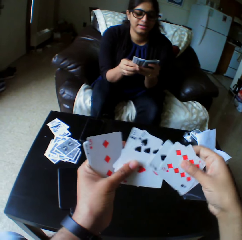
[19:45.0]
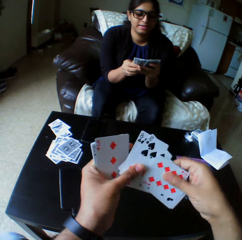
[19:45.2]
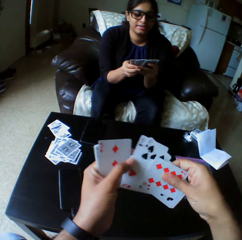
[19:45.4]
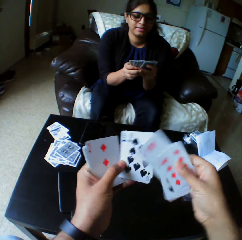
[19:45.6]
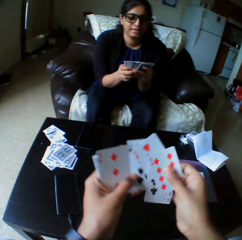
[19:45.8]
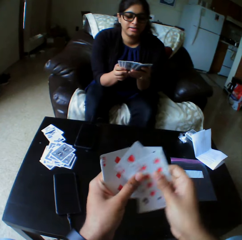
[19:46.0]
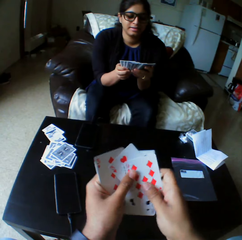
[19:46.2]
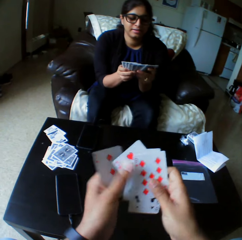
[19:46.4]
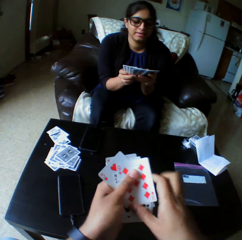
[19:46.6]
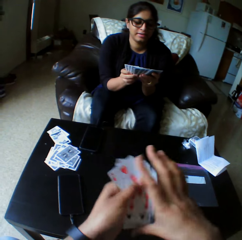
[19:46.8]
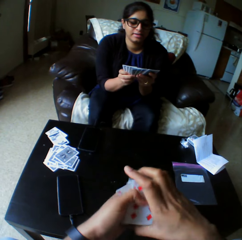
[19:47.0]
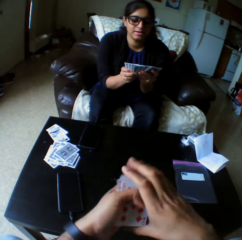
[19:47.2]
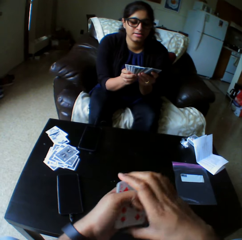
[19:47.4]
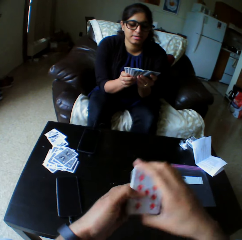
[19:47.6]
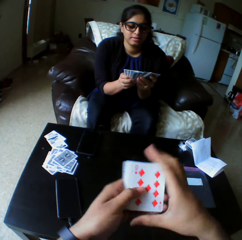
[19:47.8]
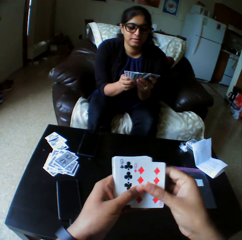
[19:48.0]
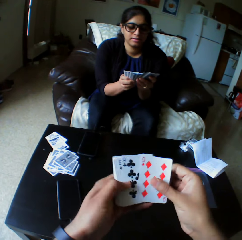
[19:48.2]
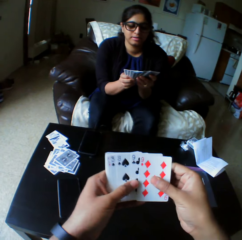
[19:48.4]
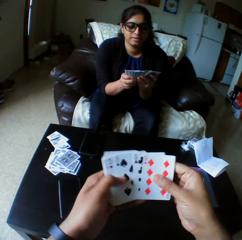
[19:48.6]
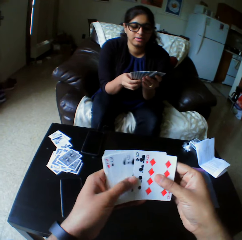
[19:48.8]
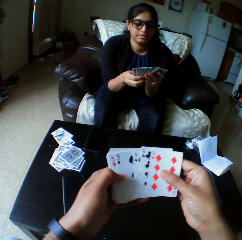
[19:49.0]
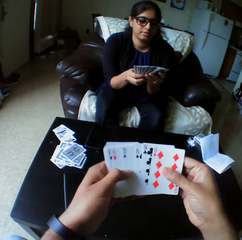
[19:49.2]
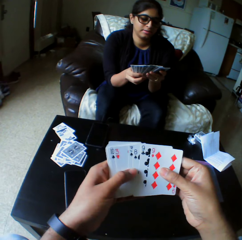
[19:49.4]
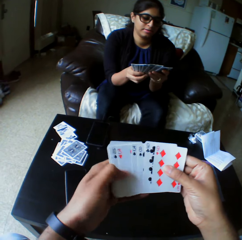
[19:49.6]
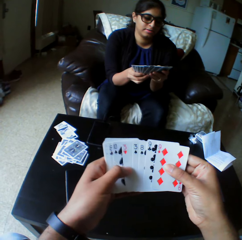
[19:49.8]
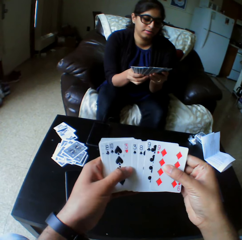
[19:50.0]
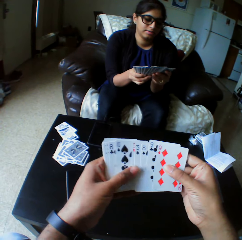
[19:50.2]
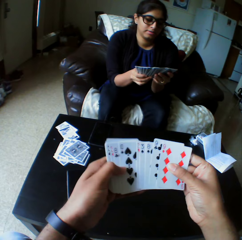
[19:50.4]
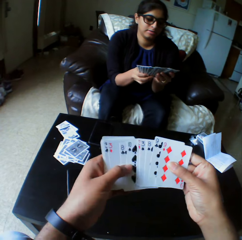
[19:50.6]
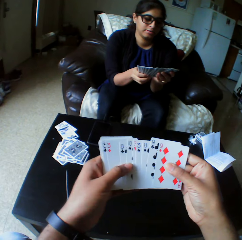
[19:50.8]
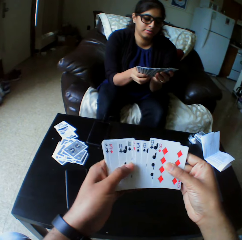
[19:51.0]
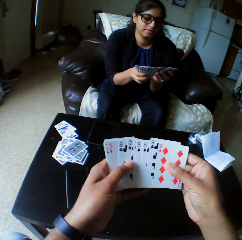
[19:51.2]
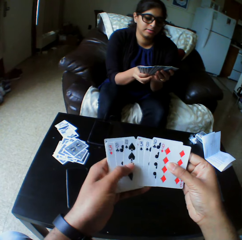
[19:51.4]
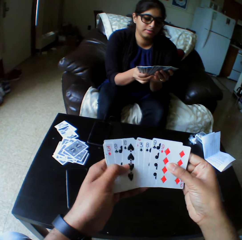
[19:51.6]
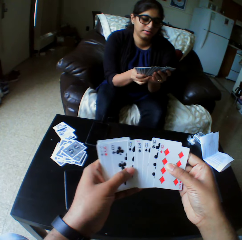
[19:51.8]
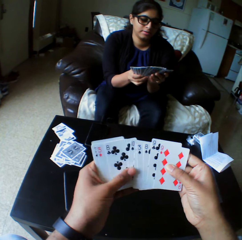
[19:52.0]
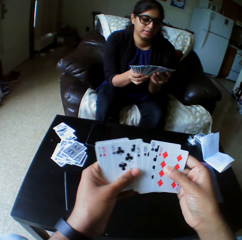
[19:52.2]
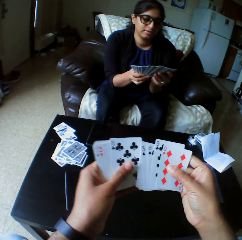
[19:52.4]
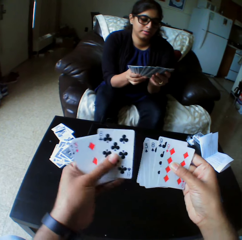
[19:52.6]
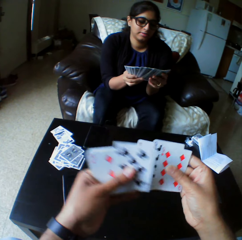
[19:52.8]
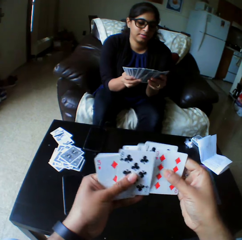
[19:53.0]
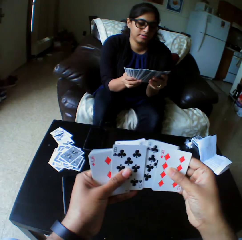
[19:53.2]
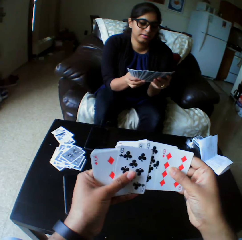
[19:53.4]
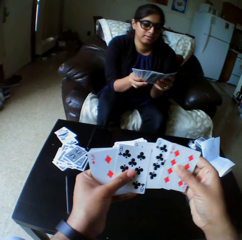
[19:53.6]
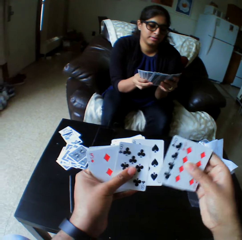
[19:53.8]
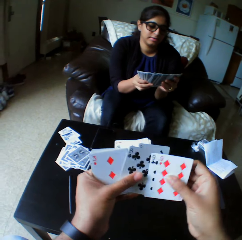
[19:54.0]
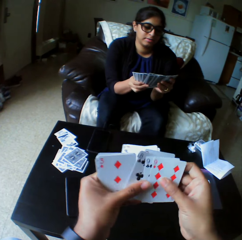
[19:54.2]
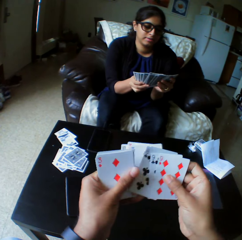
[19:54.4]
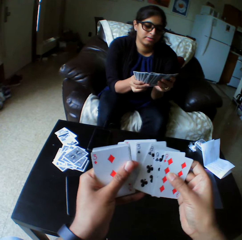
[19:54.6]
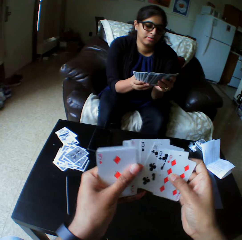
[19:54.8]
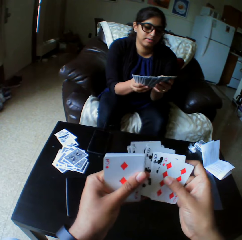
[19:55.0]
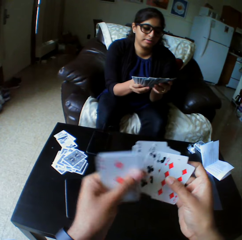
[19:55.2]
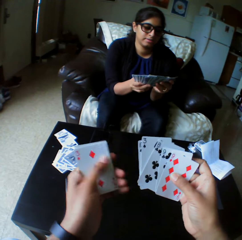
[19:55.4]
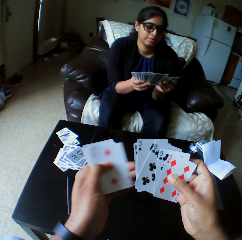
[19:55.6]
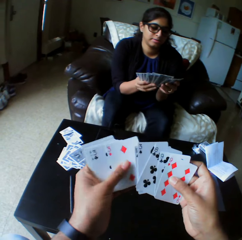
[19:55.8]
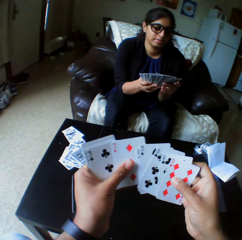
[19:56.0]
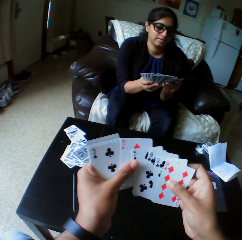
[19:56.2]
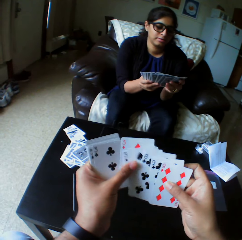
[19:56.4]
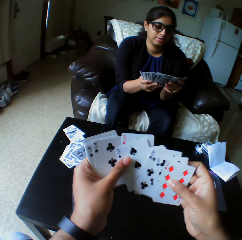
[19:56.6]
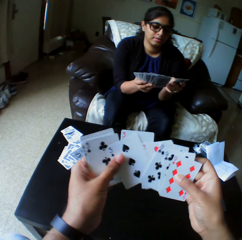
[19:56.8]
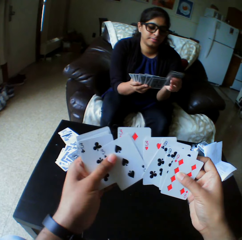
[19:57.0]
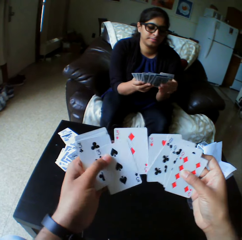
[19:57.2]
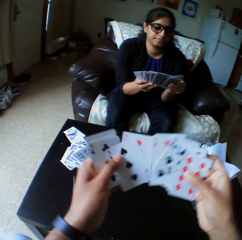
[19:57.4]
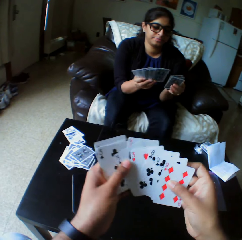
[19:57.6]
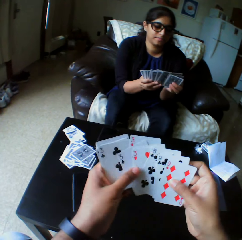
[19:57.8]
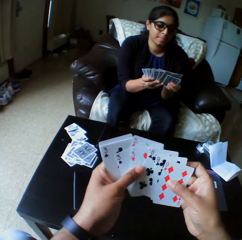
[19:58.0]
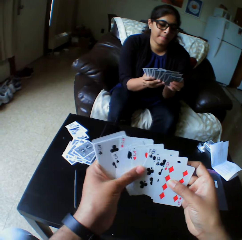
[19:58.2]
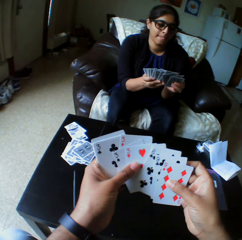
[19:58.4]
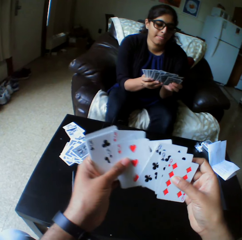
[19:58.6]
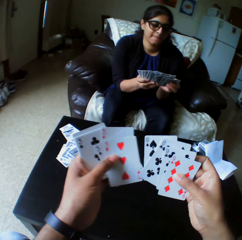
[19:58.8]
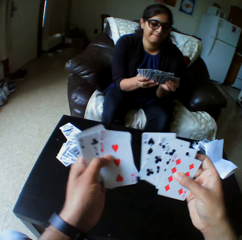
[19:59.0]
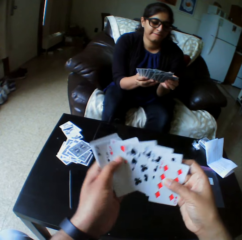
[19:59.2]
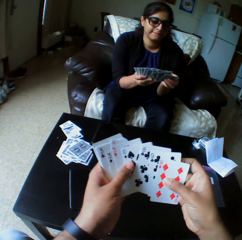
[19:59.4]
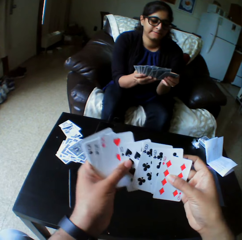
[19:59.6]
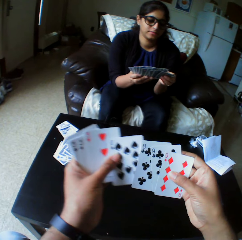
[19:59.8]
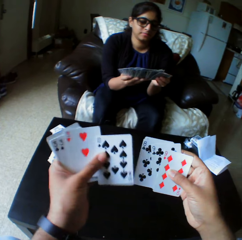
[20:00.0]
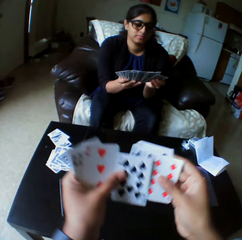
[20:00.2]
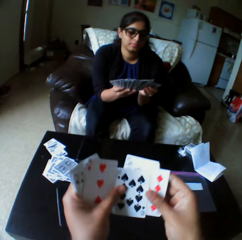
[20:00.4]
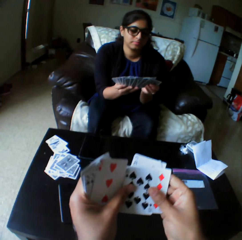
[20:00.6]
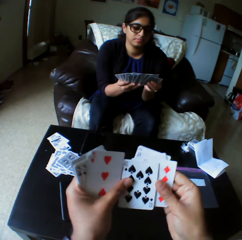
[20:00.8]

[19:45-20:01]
The camera wearer selects the play cards. A lady selects the play cards. The camera wearer arranges the play cards and selects the play cards.

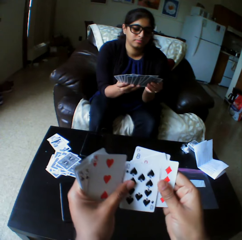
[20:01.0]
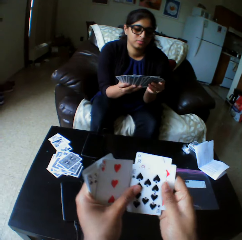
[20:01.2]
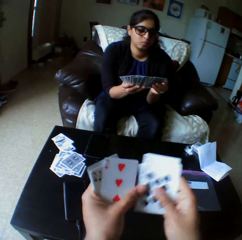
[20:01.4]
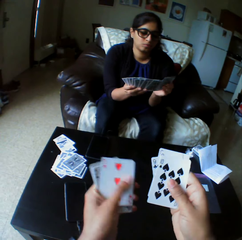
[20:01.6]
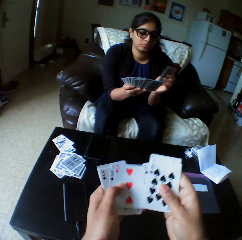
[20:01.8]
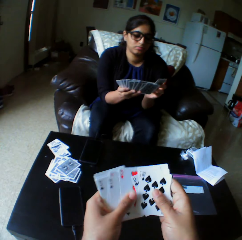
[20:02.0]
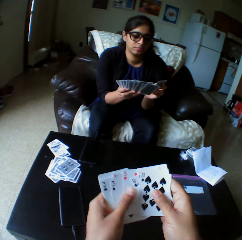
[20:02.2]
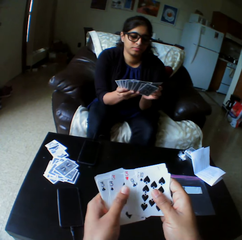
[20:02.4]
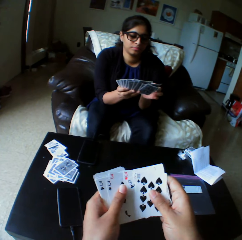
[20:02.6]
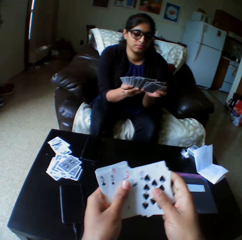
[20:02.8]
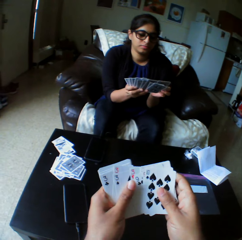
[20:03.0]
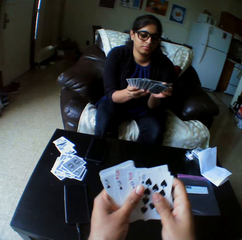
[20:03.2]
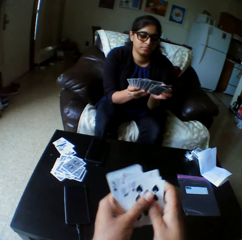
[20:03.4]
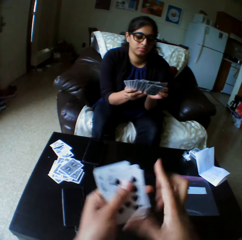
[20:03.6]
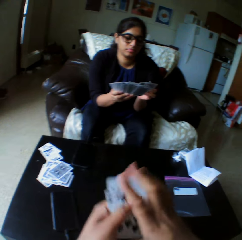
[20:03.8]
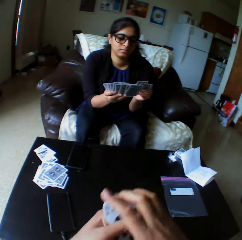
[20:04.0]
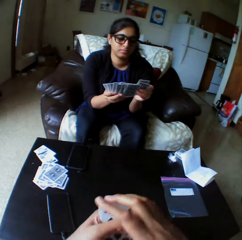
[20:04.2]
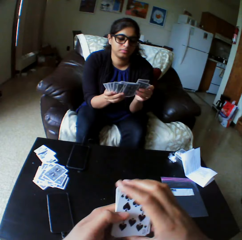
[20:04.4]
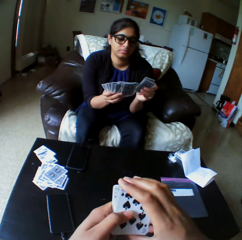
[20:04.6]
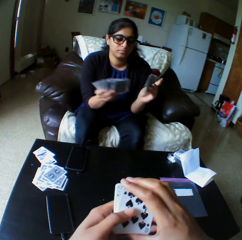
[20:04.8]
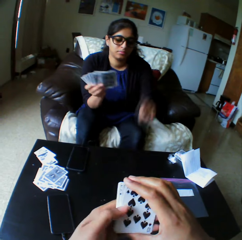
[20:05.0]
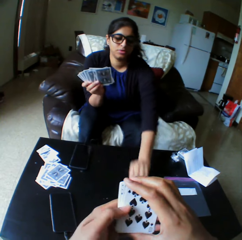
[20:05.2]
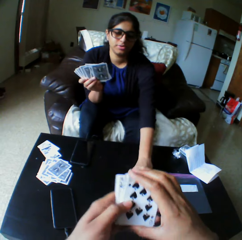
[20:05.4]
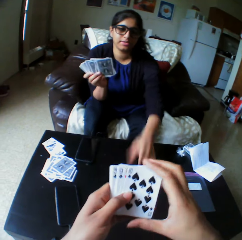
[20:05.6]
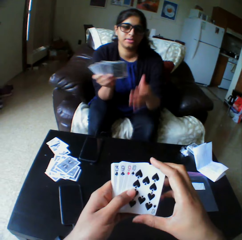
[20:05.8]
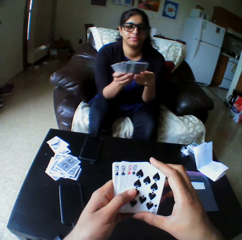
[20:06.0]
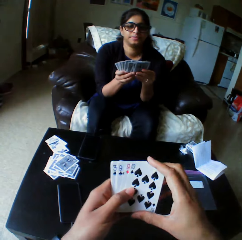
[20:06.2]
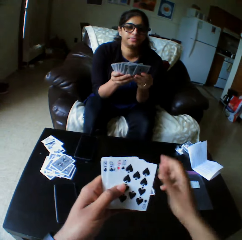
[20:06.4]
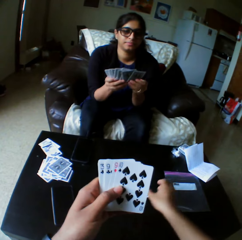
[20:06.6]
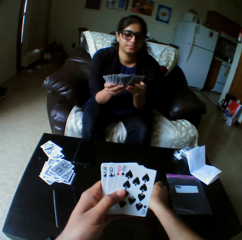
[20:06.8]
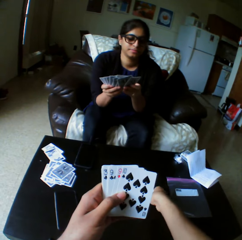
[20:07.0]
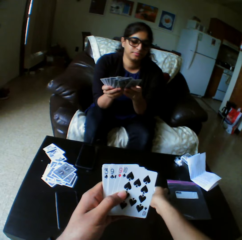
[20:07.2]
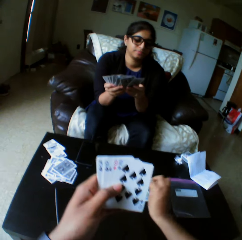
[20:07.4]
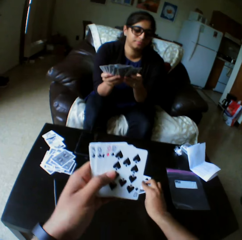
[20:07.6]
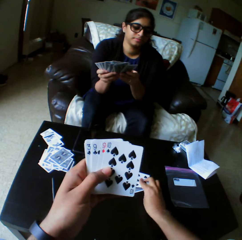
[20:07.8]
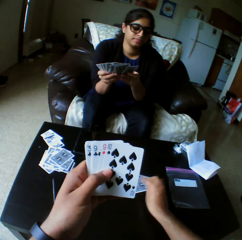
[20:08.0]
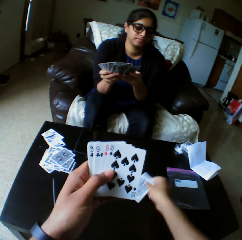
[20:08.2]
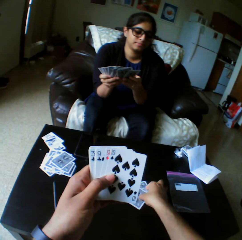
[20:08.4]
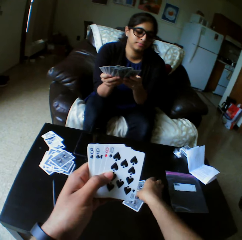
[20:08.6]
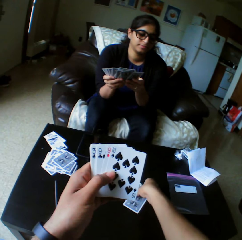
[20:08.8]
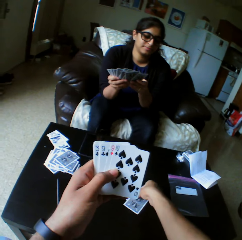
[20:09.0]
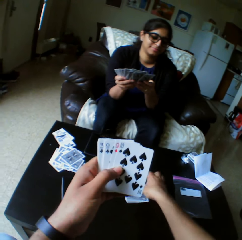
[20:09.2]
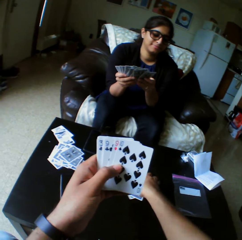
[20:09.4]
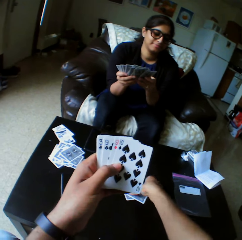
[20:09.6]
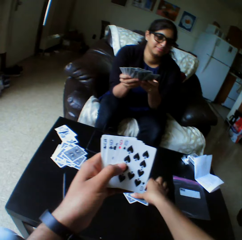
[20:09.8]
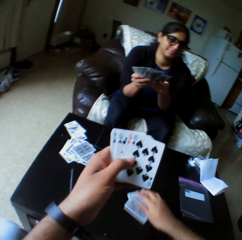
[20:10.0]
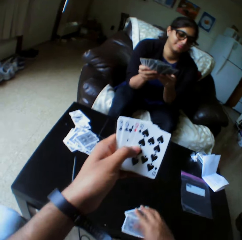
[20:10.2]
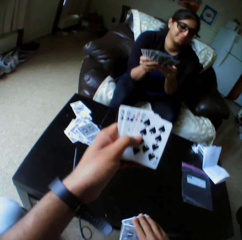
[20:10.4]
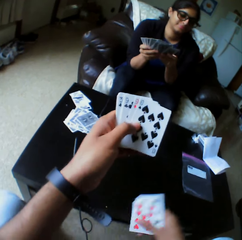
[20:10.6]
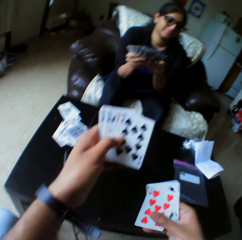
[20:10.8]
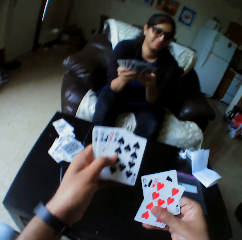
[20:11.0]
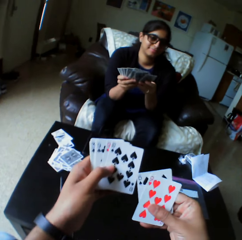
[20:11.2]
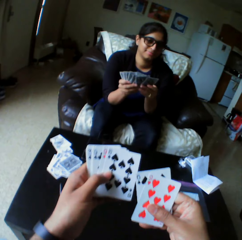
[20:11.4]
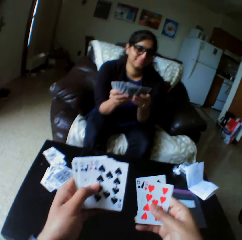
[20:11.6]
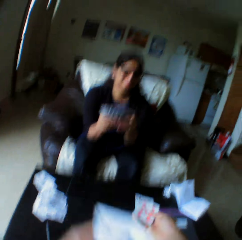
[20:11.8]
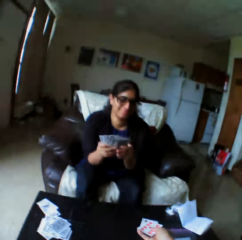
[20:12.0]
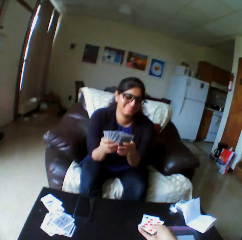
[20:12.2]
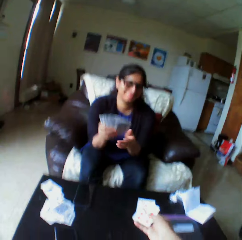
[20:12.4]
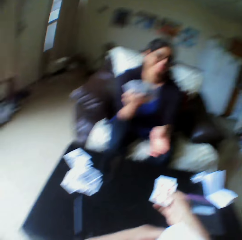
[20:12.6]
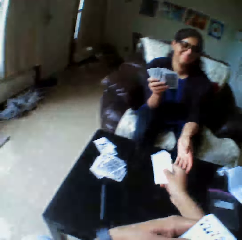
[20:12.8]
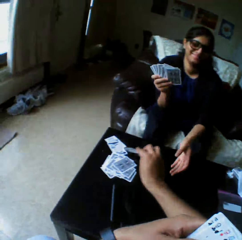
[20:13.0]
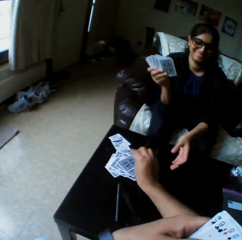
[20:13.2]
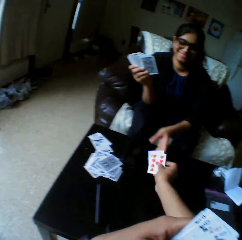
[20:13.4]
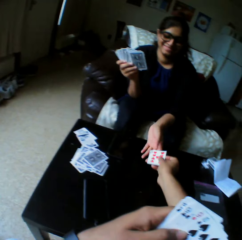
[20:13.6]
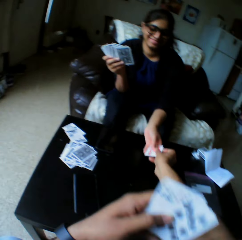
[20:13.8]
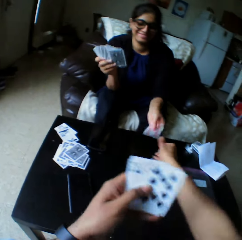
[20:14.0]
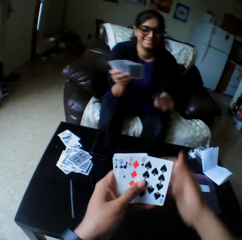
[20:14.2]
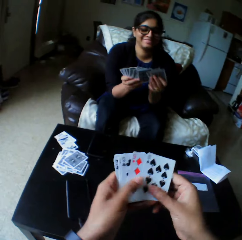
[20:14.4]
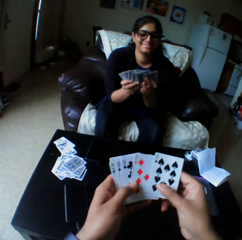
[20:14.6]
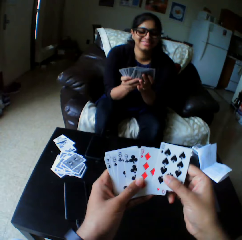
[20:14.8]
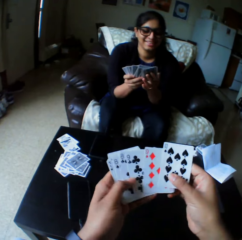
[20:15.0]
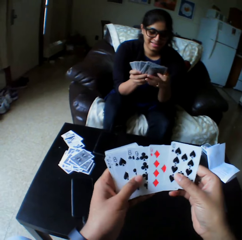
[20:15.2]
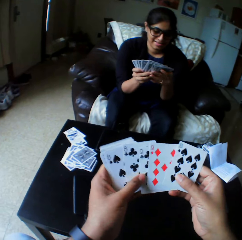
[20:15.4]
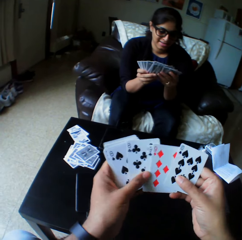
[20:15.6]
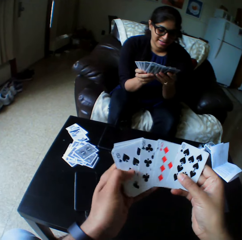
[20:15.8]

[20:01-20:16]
A woman drops the cards with her right hand and shuffles the cards with both hands. The camera wearer checks the card with the right hand, picks up the card with the right hand, and passes the cards to the woman with the right hand. They laugh. The woman takes the play cards. The camera wearer shuffles the card with both hands. The woman selects the play cards.
